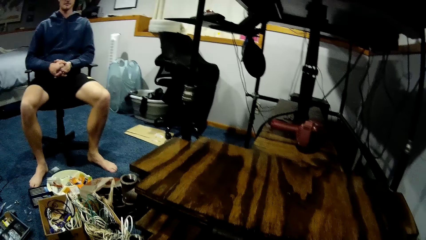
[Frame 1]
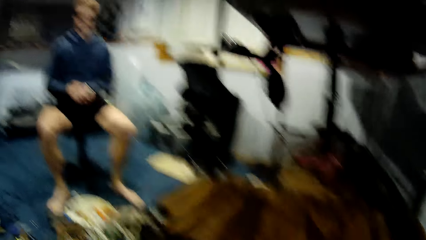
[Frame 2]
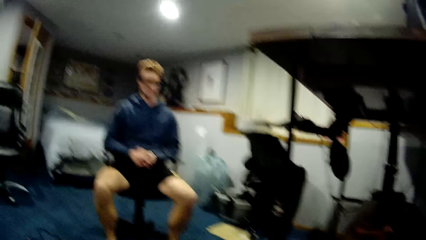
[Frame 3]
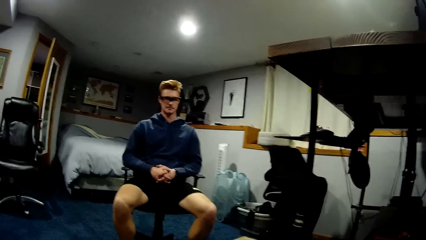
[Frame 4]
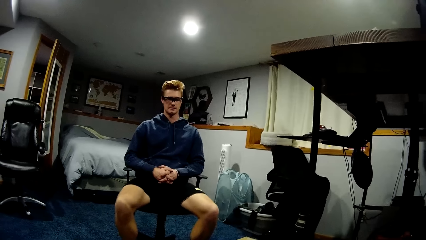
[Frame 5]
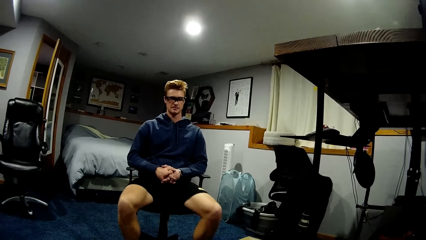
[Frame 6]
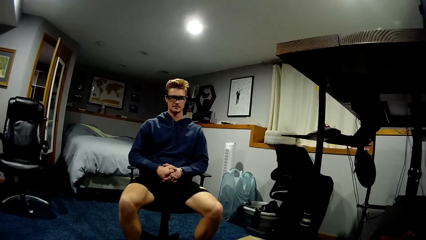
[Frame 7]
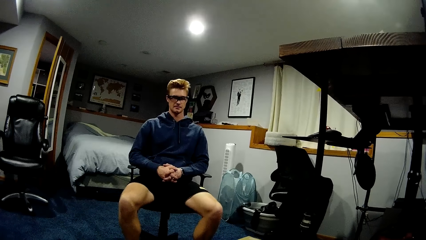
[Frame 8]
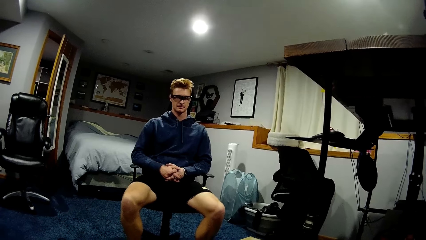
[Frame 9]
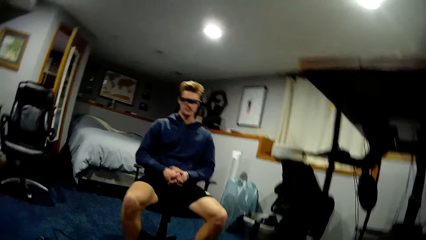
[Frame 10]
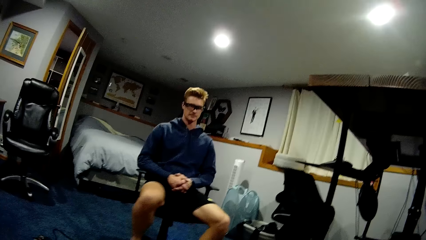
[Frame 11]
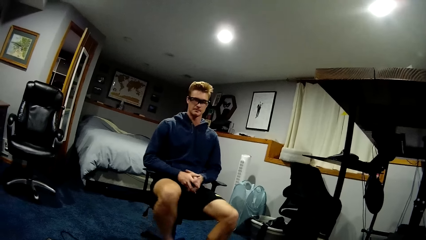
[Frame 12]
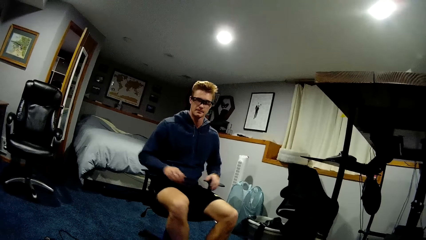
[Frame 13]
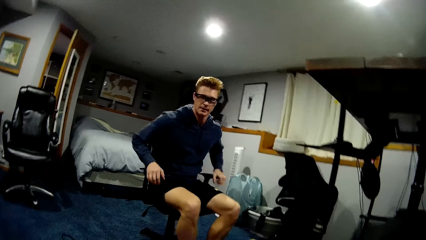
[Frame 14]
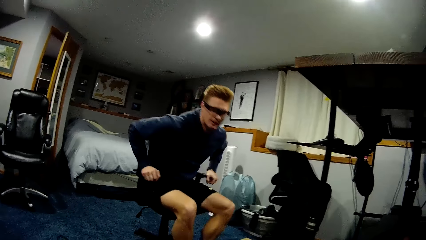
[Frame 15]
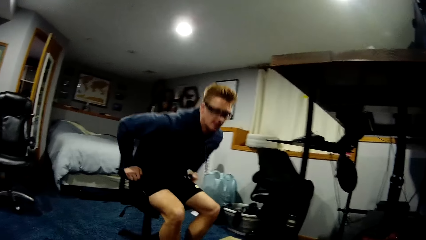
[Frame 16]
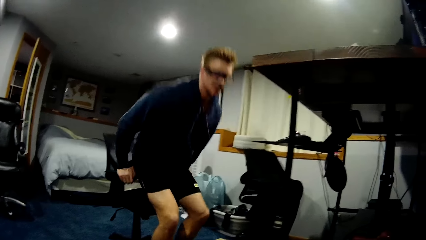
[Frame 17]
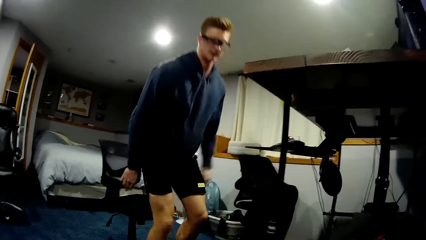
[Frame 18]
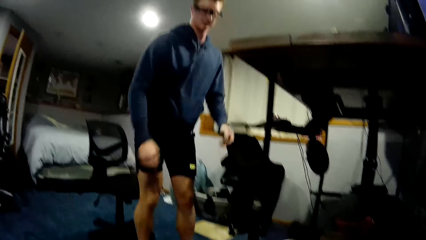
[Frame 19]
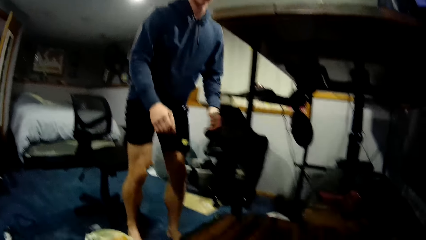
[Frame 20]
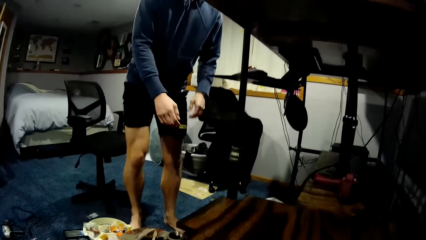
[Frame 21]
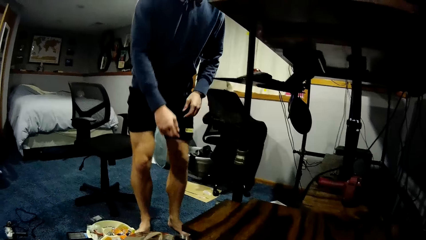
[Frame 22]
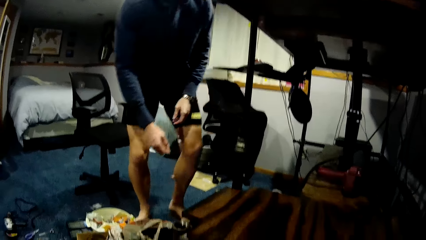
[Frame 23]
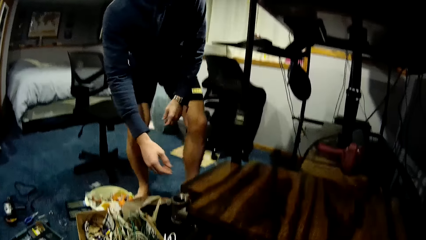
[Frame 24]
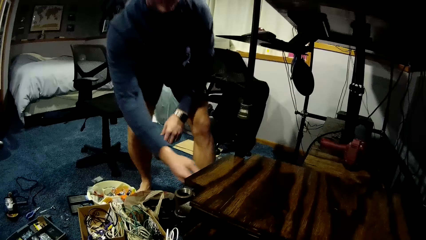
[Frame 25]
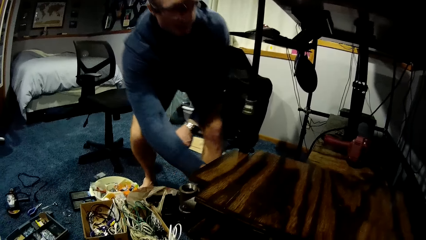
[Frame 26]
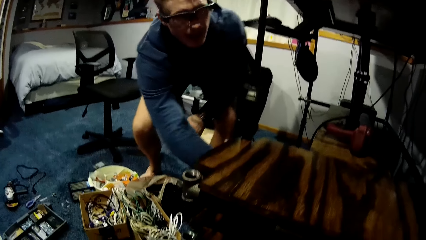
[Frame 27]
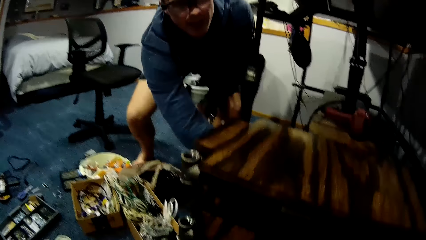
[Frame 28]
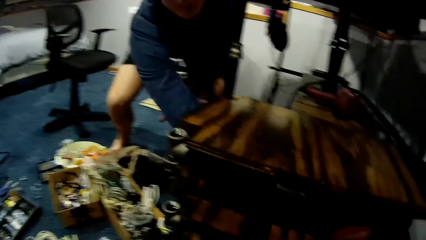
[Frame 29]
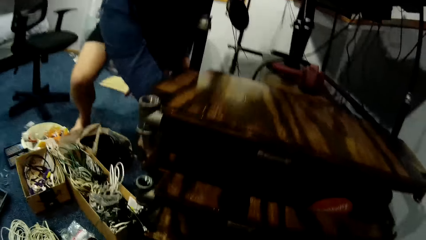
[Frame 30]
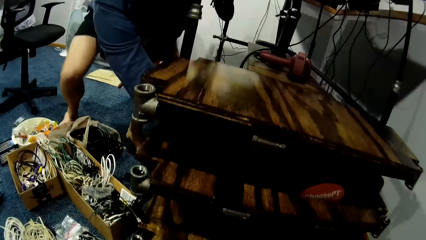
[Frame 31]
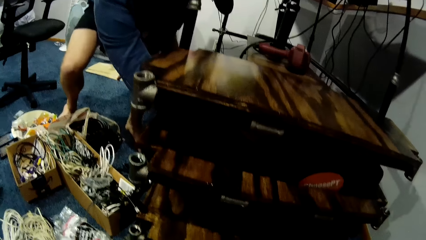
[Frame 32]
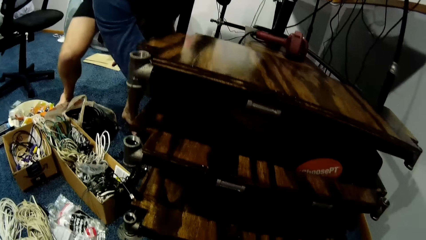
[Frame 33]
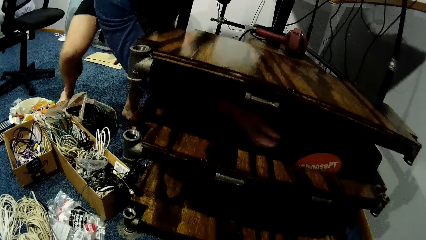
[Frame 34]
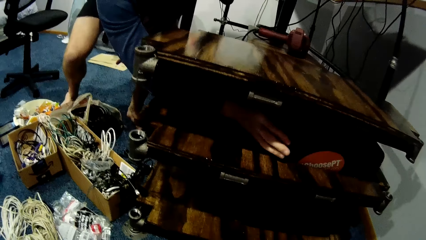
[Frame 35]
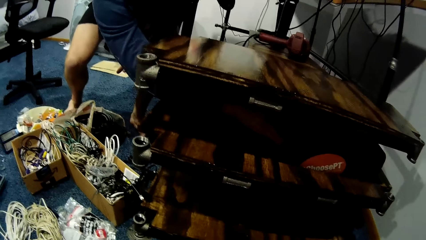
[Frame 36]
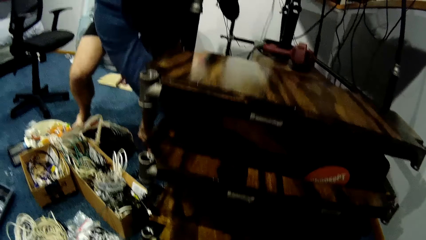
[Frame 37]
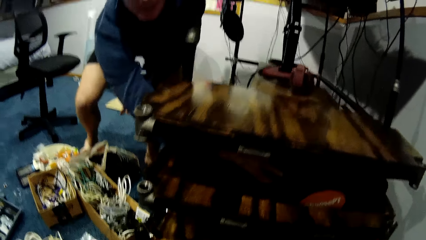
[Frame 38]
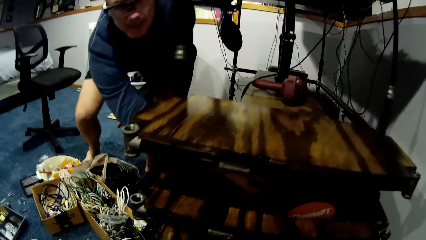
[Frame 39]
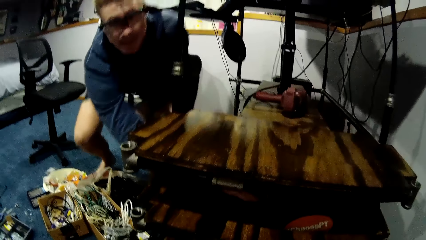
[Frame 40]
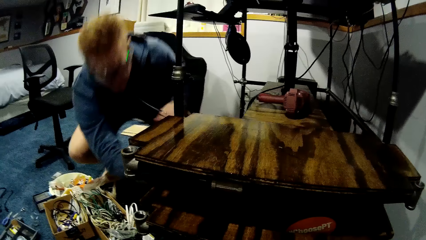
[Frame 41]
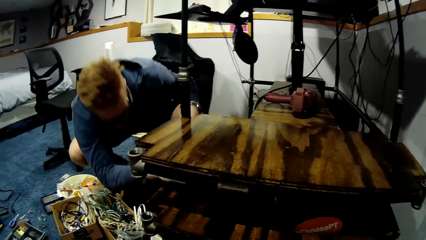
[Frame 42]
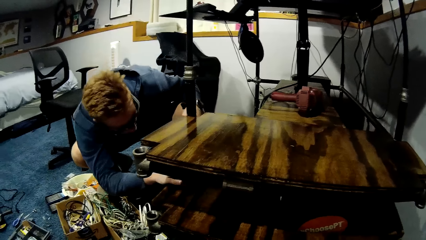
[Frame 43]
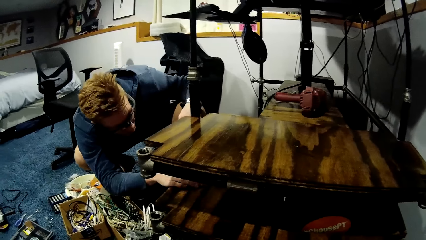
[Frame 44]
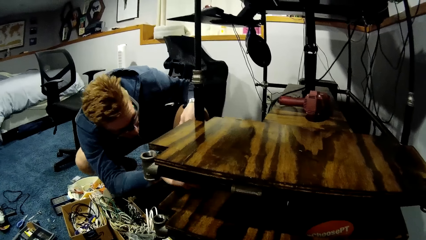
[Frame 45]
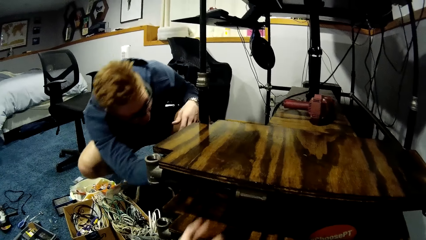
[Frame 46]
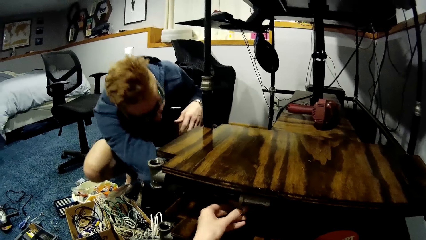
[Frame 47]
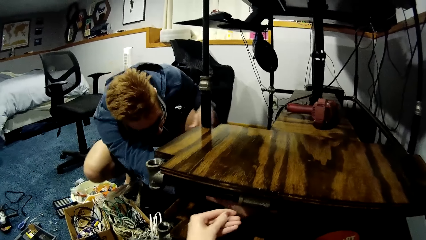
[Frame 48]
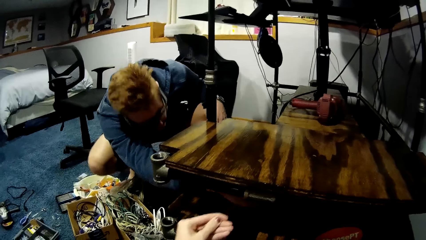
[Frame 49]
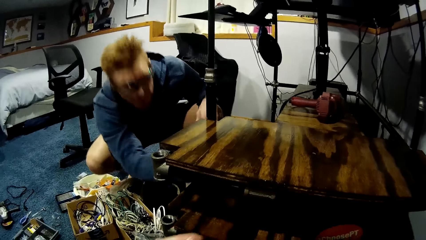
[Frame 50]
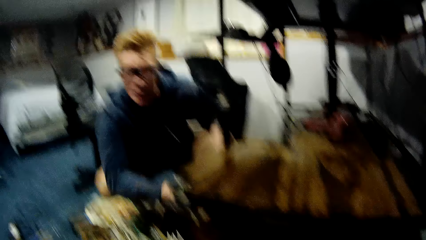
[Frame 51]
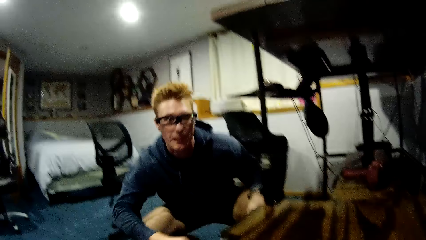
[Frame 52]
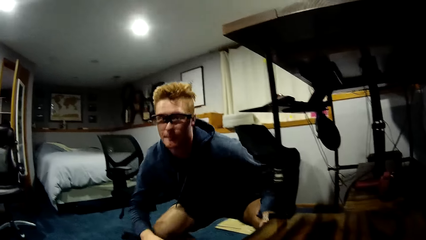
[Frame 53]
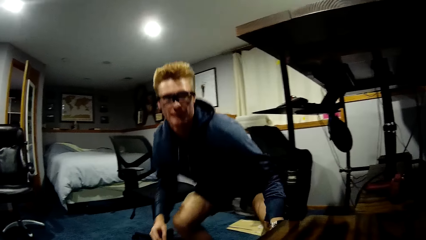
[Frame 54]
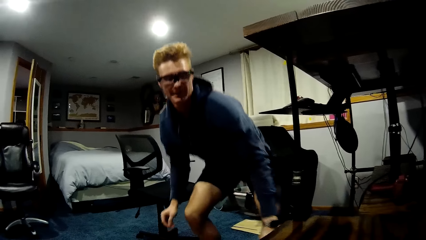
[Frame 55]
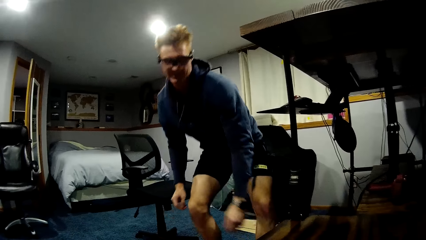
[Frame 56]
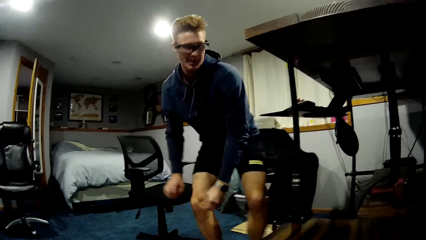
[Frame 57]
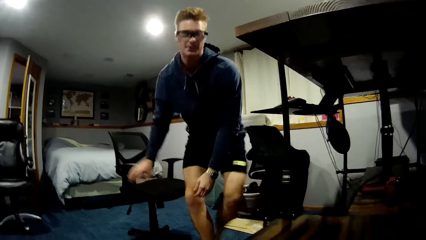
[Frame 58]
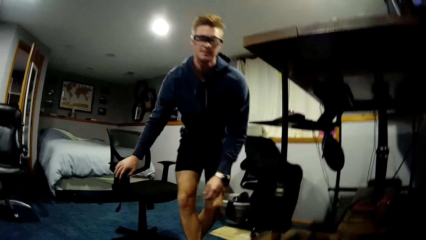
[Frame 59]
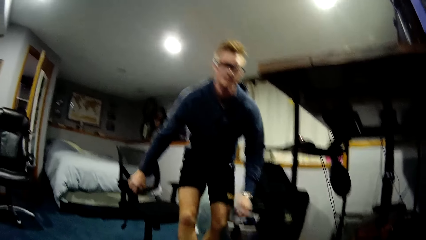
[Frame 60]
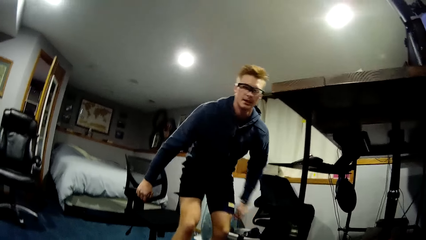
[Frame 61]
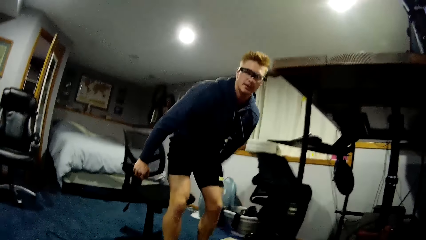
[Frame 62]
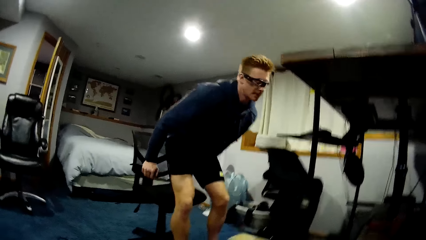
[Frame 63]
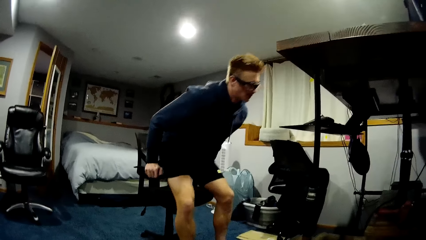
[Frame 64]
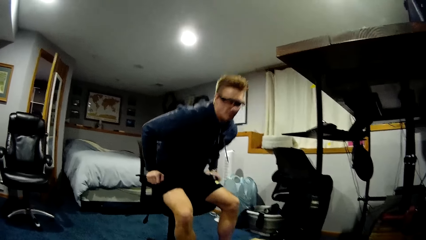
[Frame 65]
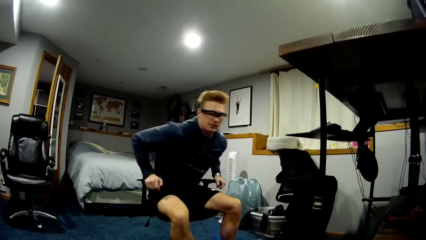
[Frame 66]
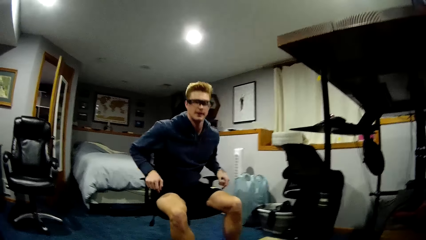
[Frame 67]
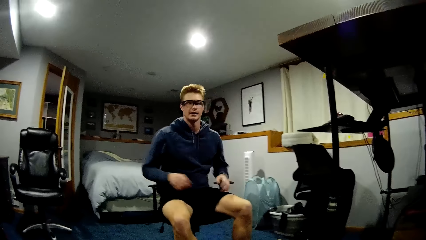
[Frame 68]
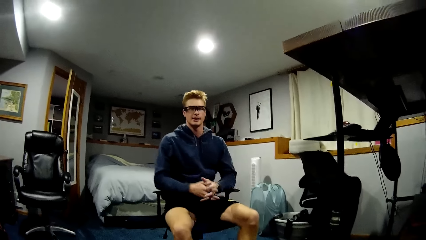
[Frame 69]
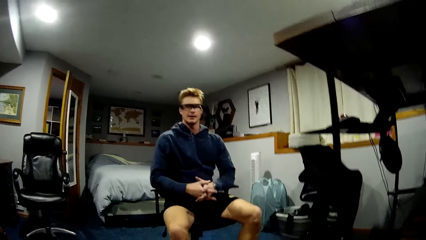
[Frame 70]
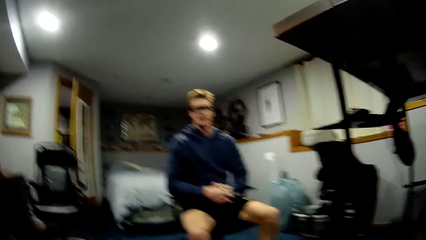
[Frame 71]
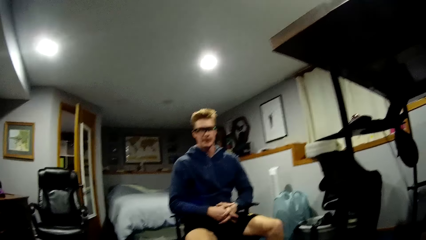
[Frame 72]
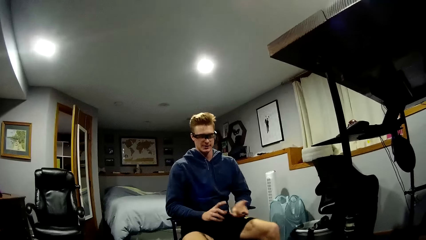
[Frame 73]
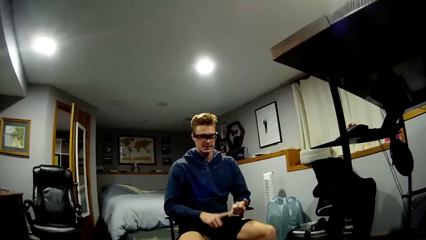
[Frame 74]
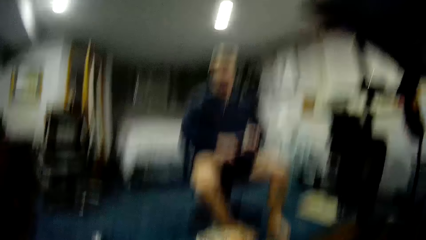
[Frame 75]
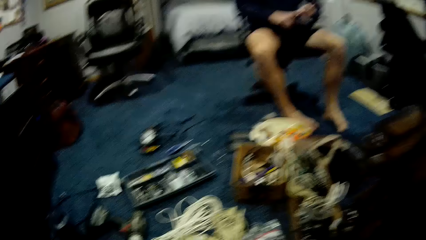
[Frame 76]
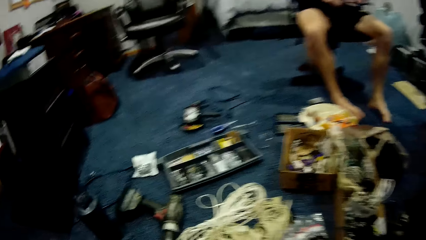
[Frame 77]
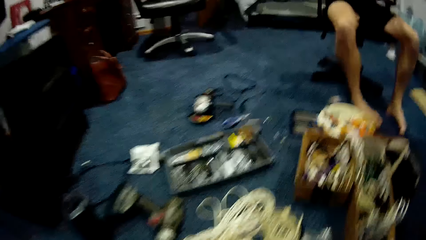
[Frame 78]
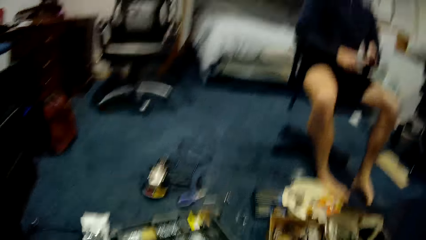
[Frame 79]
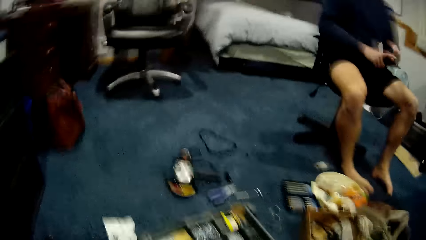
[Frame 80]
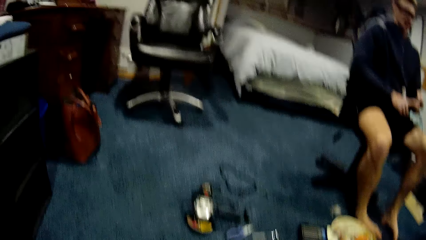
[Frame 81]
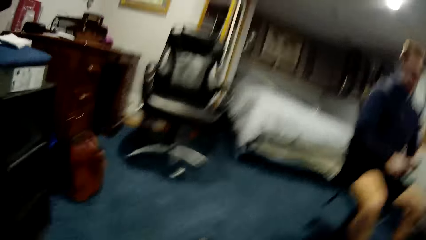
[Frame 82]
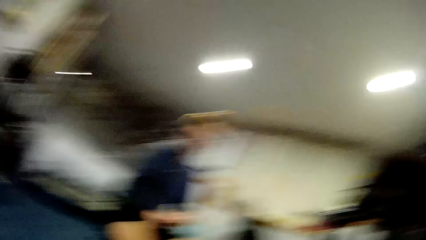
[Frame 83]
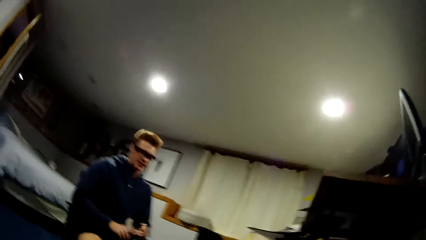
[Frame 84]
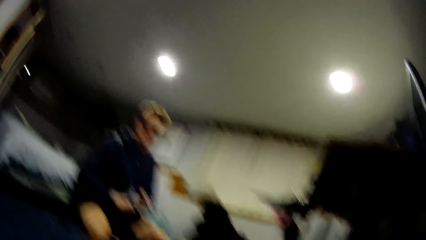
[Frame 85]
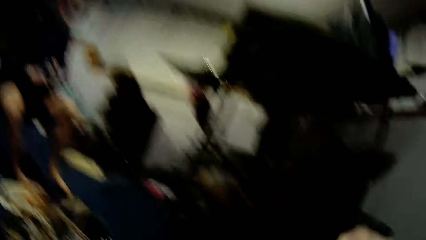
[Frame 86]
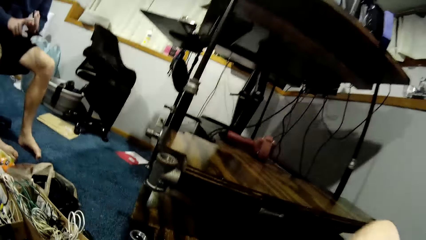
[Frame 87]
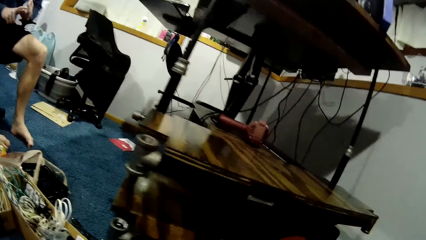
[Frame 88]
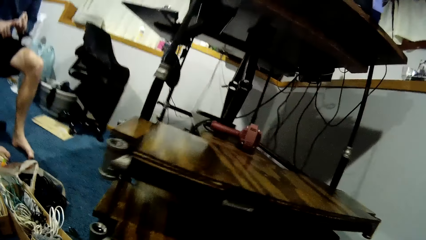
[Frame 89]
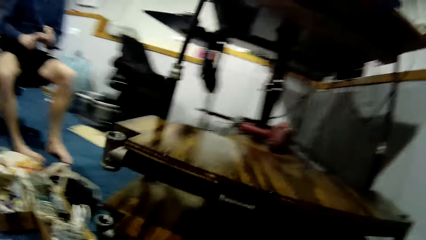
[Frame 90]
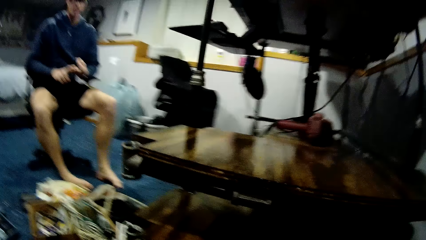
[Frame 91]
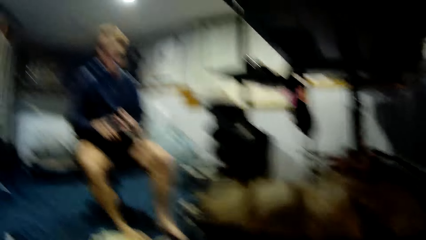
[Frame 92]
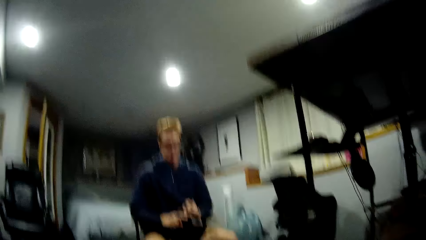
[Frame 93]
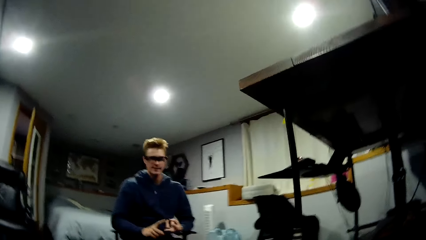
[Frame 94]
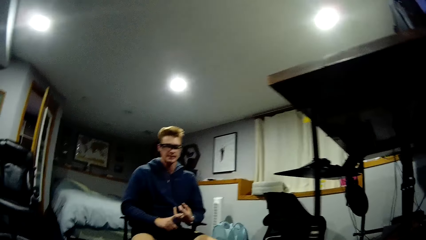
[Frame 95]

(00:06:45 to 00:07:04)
The man stands up from the chair and bends over the table. The man adjusts a screw from the metal frame with his right hand. The man moves his hand under the table drawers. The camera wearer picks something under the table drawers. The man sits back down on the chair.
